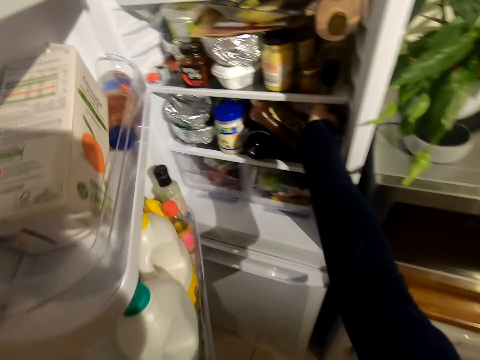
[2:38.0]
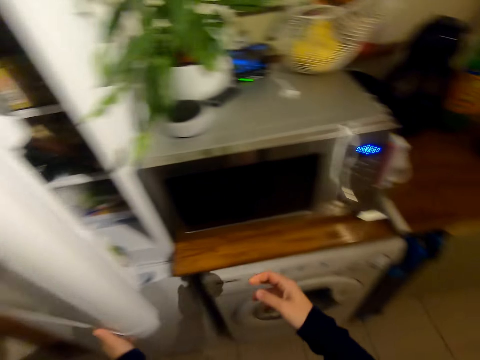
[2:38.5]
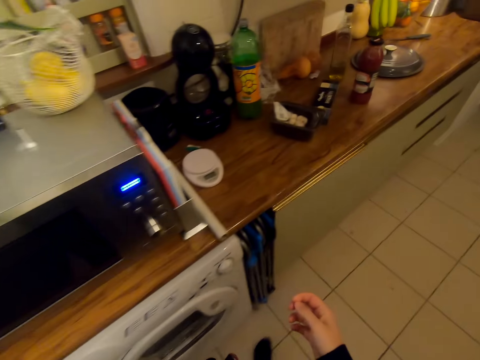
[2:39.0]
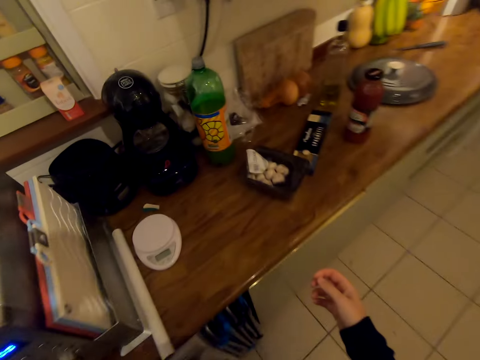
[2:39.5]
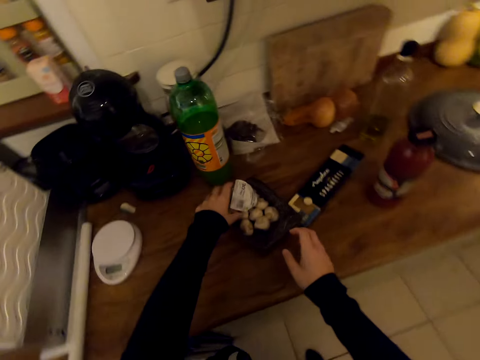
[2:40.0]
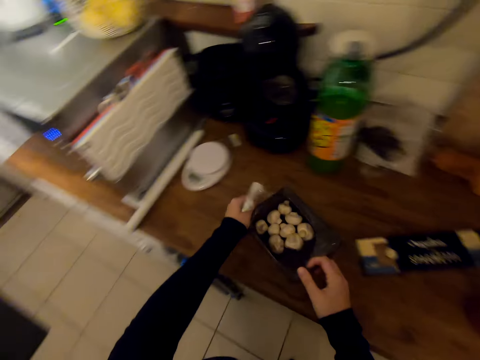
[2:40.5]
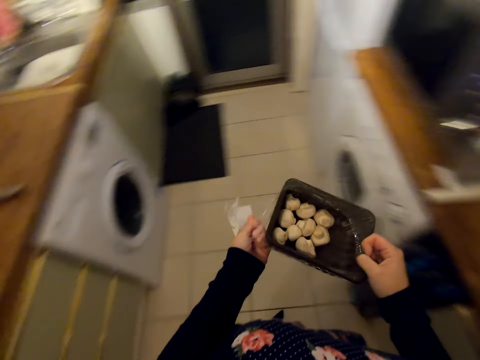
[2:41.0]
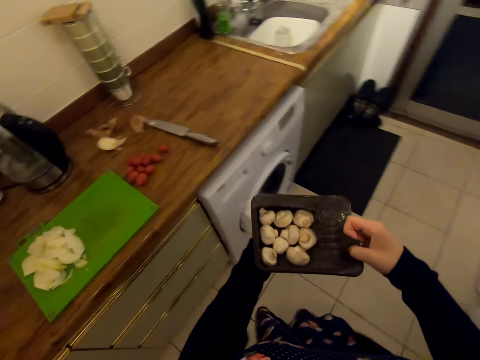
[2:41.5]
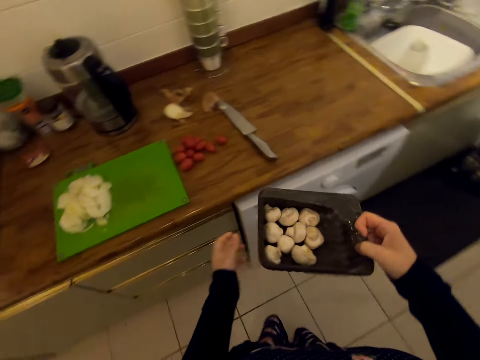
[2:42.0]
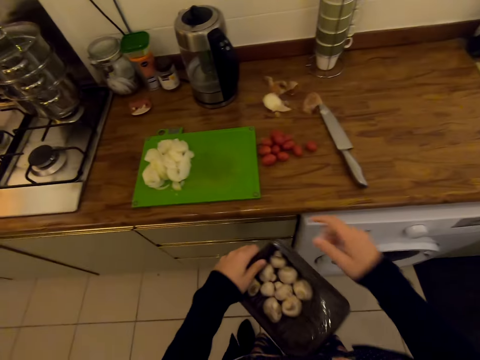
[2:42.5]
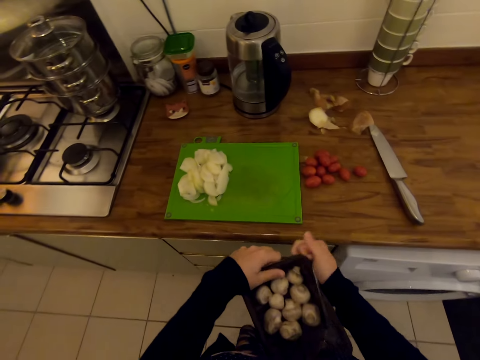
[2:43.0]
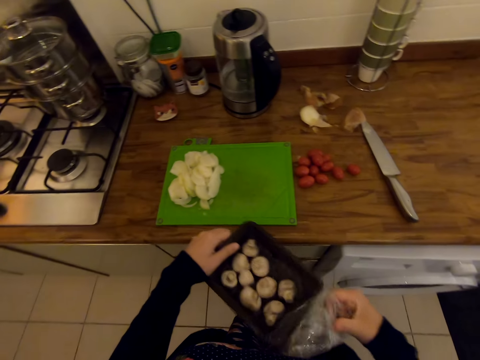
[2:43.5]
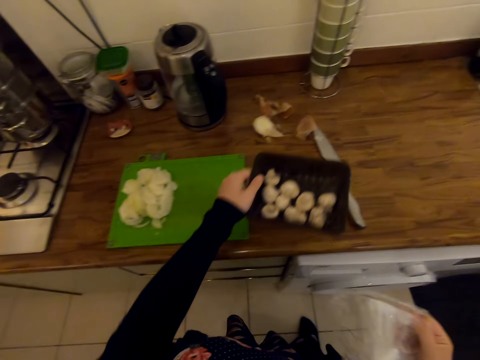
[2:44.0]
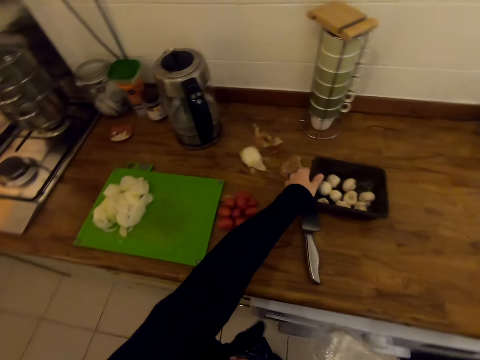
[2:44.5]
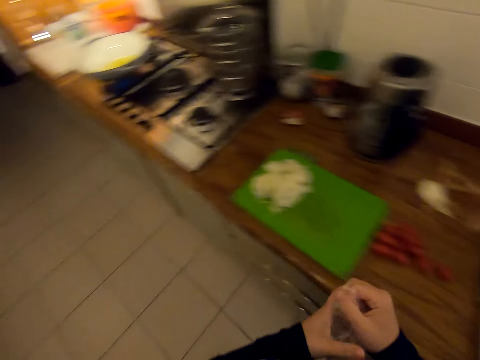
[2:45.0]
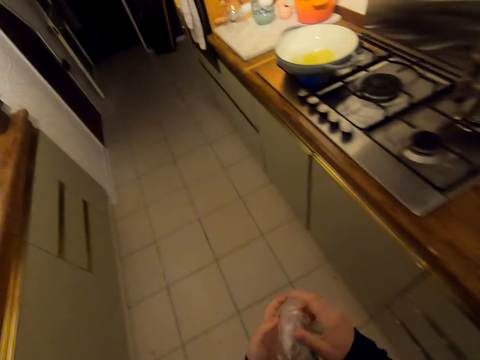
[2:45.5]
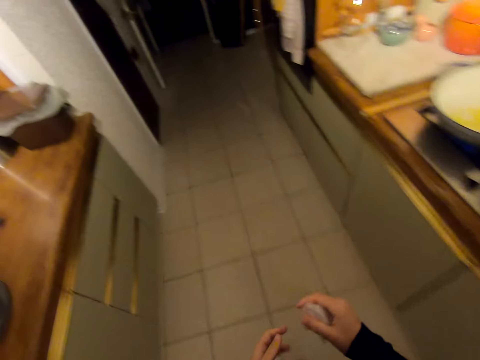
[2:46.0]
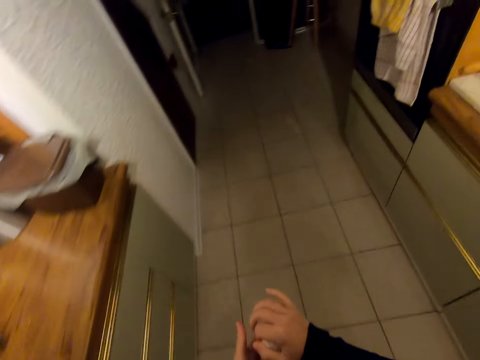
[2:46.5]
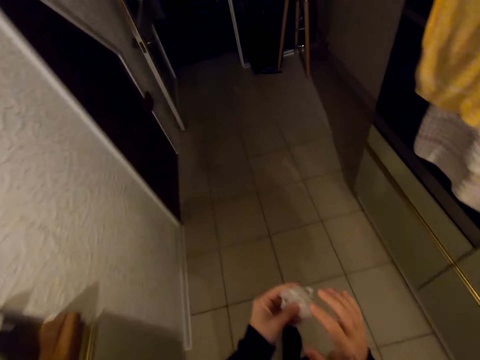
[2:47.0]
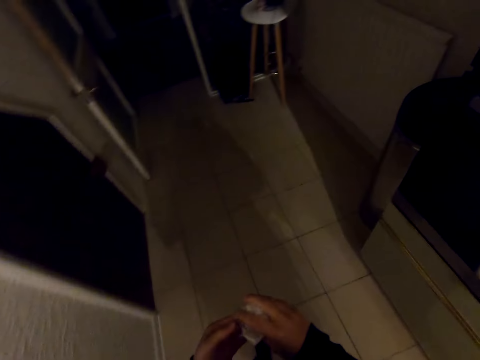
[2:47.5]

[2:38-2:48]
The camera wearer puts the packet of tomatoes in the fridge. They close the fridge. They walk around. They take a tin of mushroom on the countertop. They open the tin. They turn around. They open the tin. They open the tin on the kitchen slab. They put something on the countertop. They turn around. They walk around.

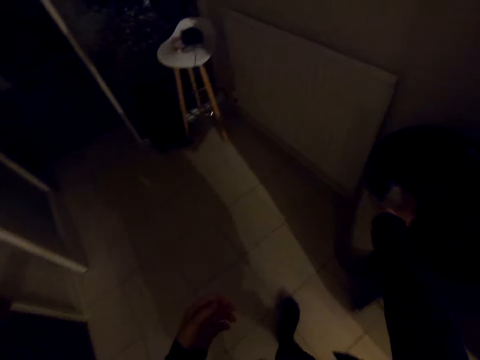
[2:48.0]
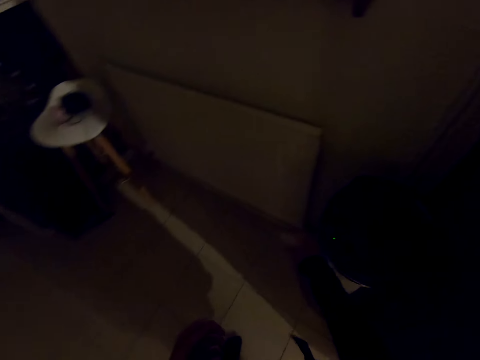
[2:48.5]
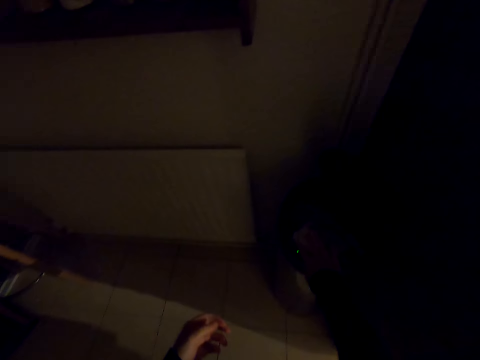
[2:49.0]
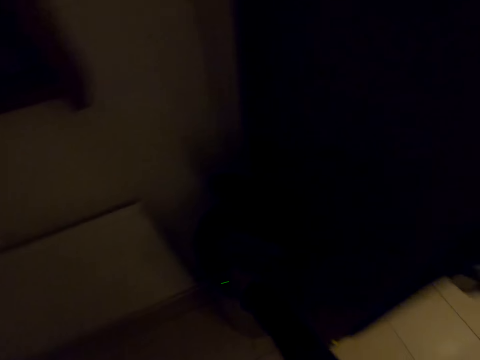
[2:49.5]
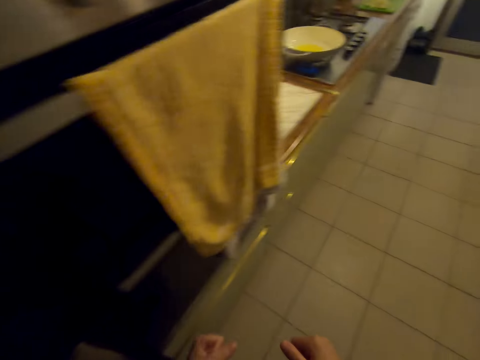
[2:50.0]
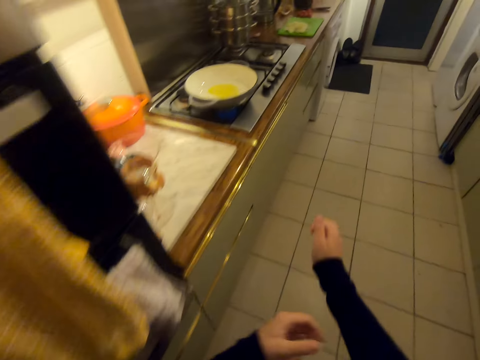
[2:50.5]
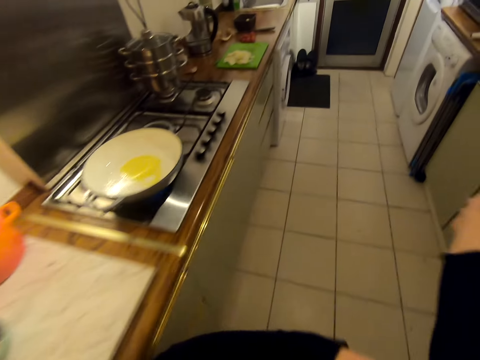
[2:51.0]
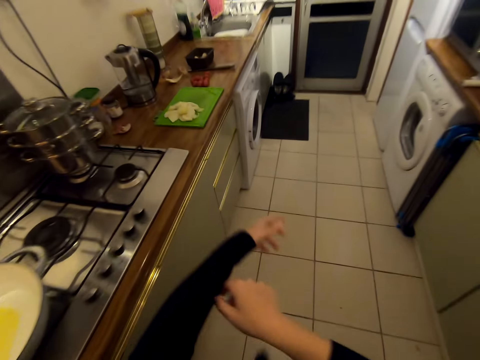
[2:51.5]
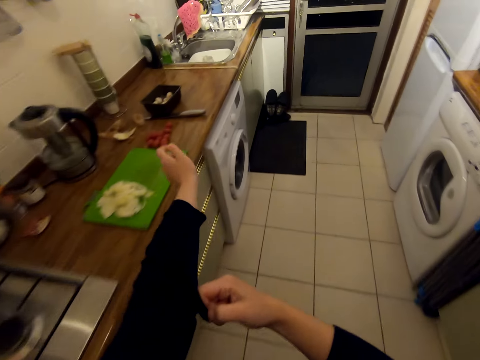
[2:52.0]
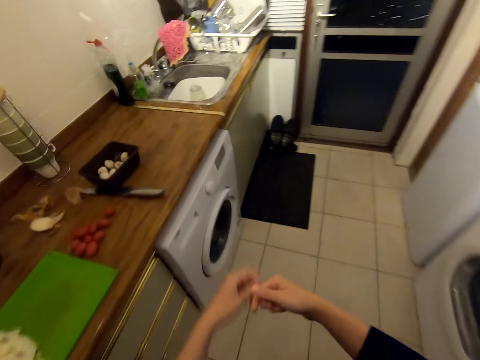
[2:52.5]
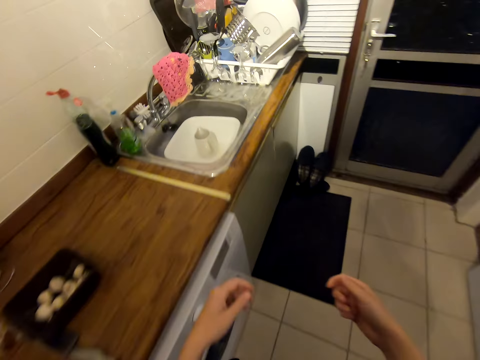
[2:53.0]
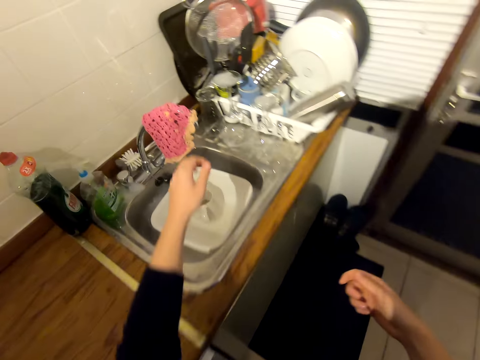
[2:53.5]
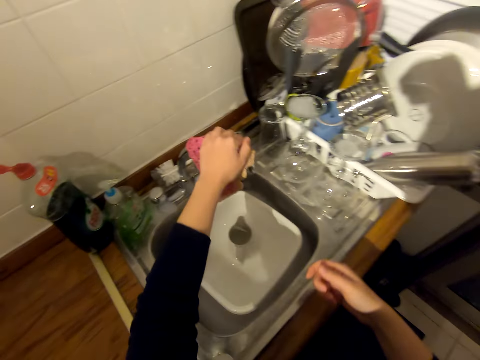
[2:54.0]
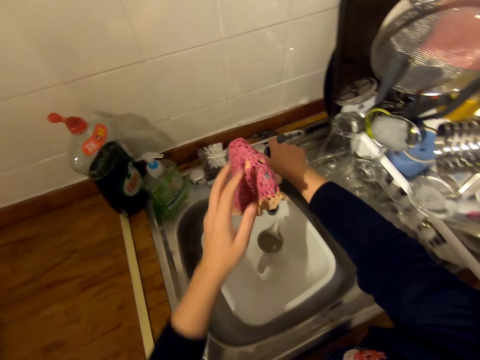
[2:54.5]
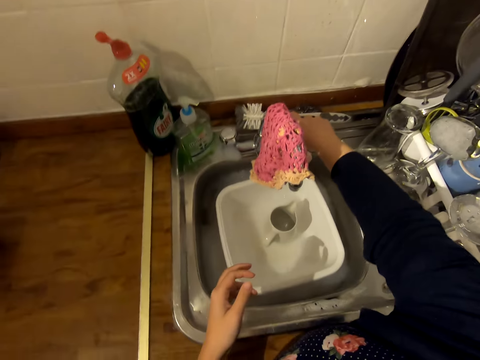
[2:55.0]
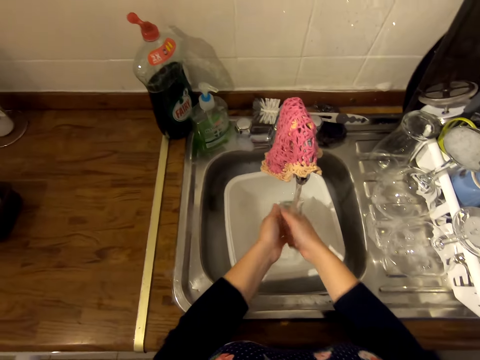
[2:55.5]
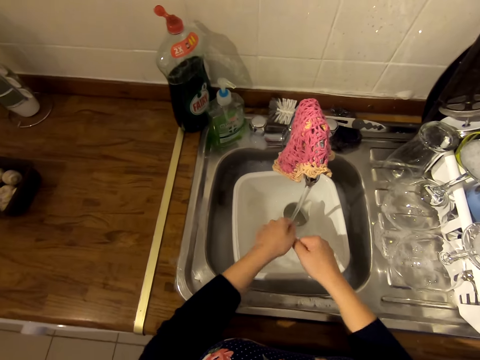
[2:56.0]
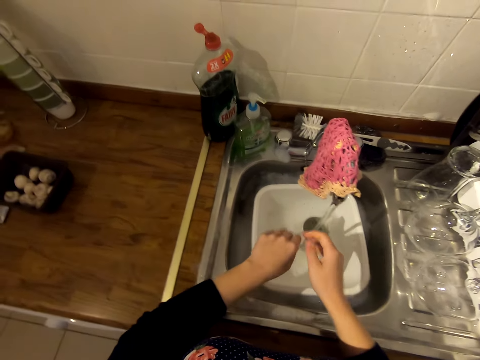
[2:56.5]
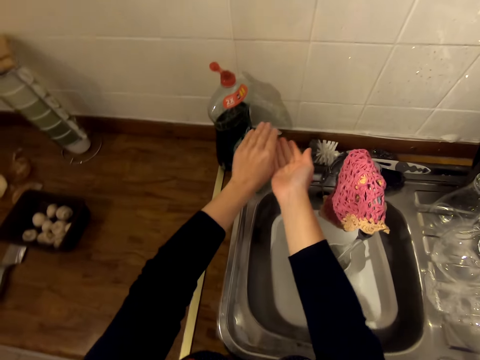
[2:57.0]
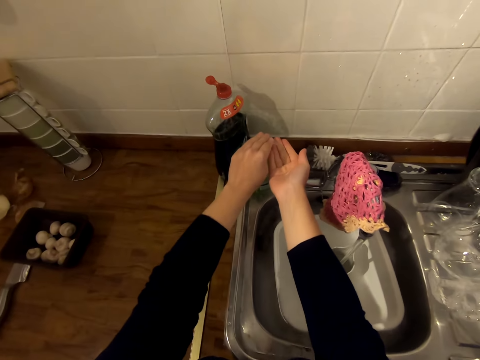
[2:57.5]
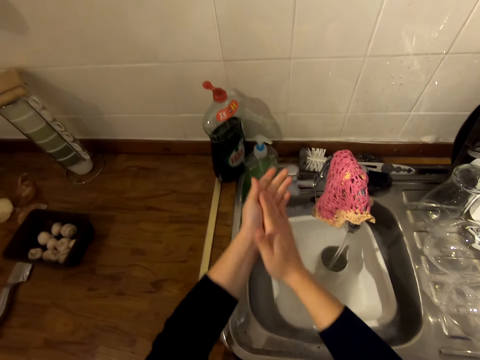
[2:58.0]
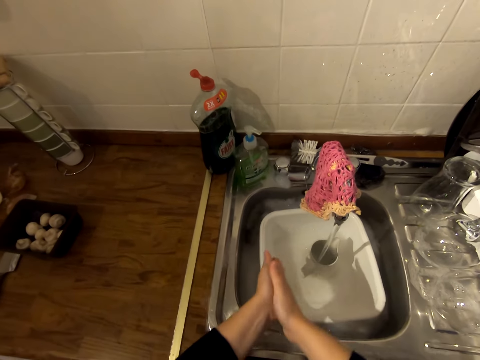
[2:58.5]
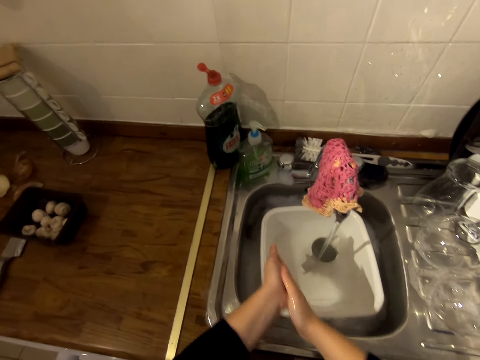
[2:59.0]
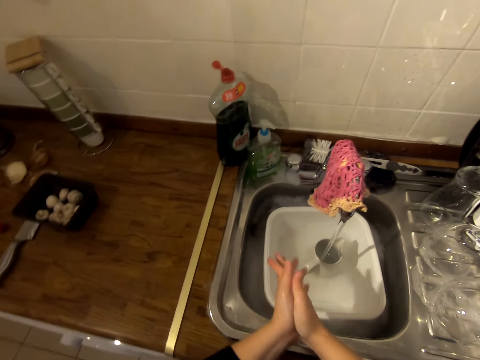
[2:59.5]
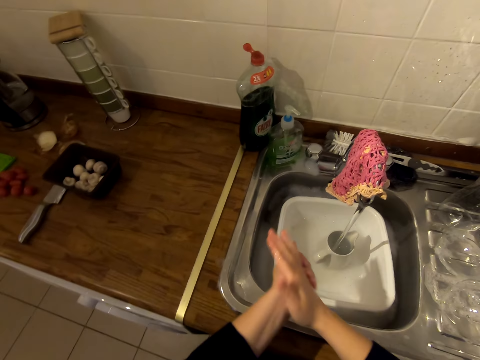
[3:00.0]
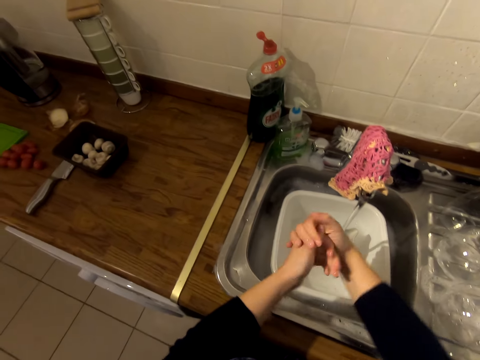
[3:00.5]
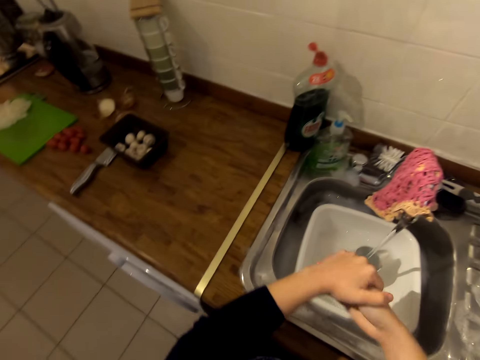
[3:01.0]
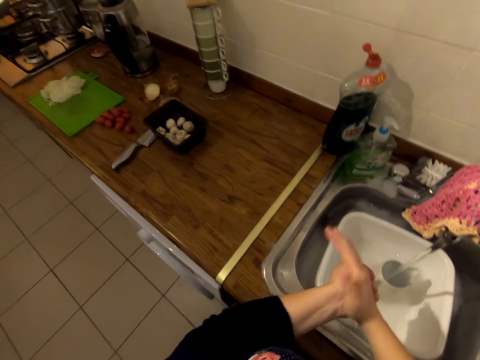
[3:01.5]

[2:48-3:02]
The camera wearer throws the foil paper or nylon papers in the trash bin. He walks on the floor. He turns around. He pushes the sweater sleeves. He tilts the tap. He opens the tap. He washes his hands in the sink. He removes excess water from his hands. He puts liquid soap on his hands. He washes his hands.

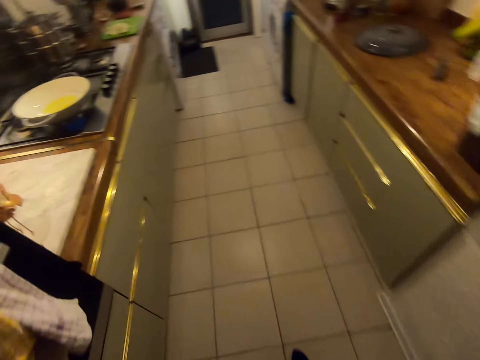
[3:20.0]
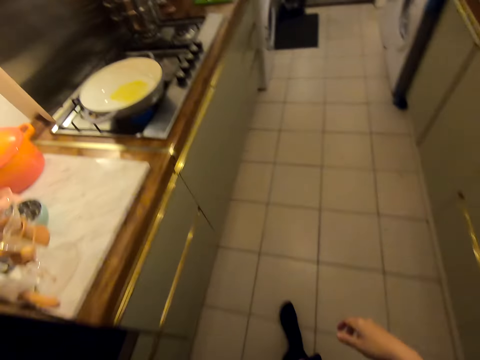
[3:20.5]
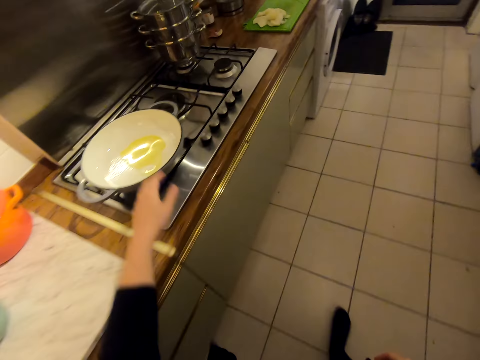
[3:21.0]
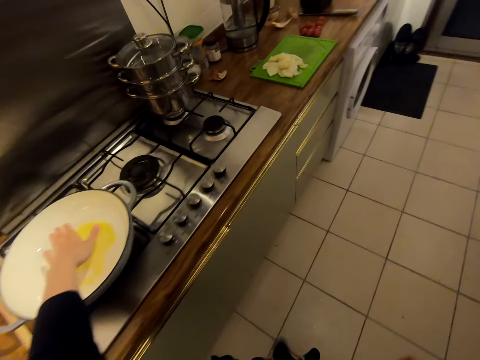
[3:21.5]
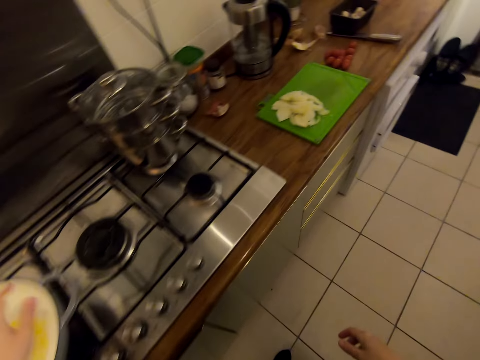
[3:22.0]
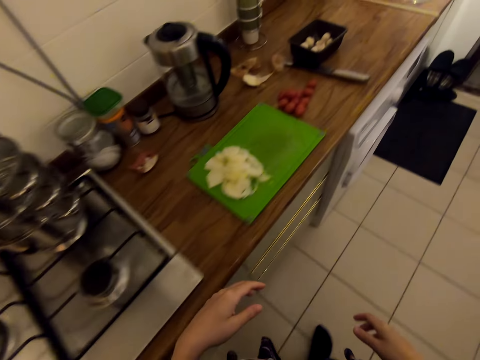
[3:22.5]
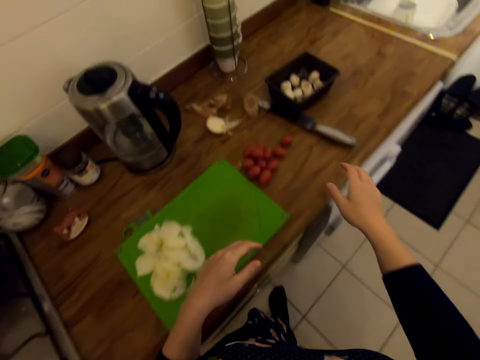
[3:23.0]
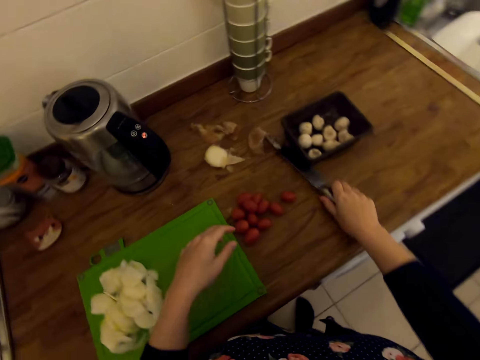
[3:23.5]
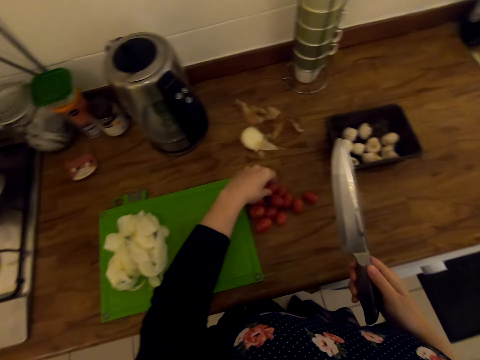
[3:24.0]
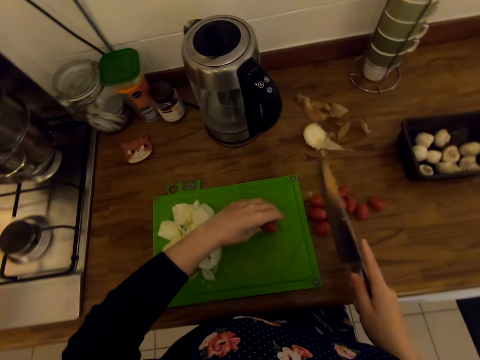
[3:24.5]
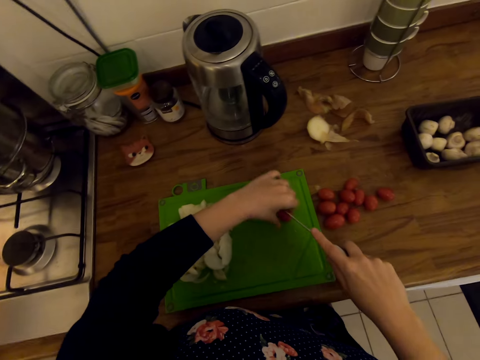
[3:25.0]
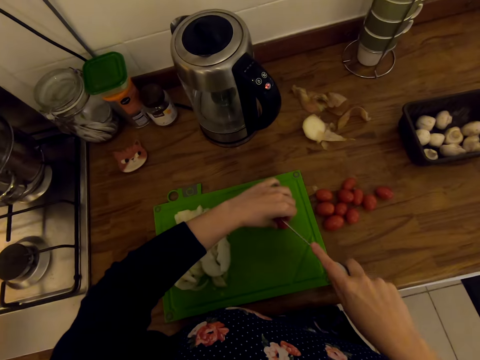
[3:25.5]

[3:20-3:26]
The camera wearer feels the cooking oil in the saucepan. They walk around. They pick a knife on the countertop. They take a tomato. They cut the tomato on the chopping board with the knife.
